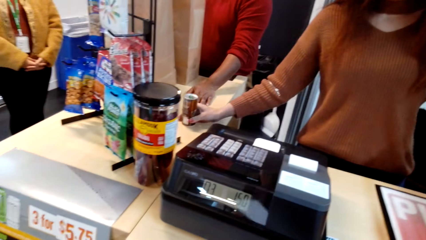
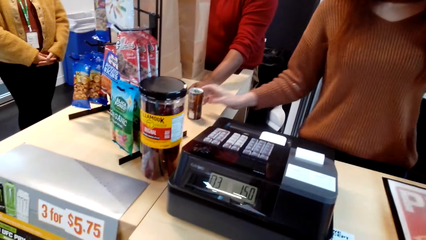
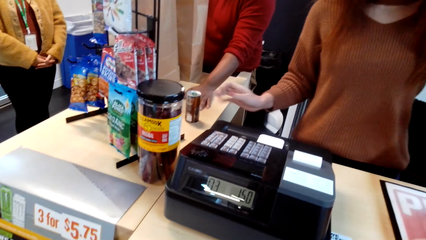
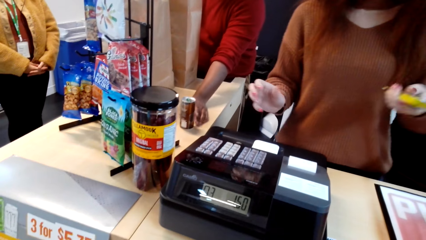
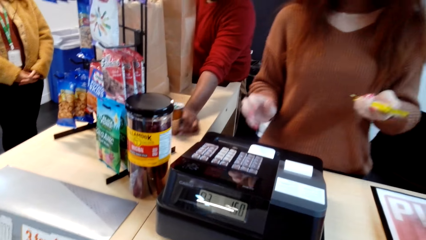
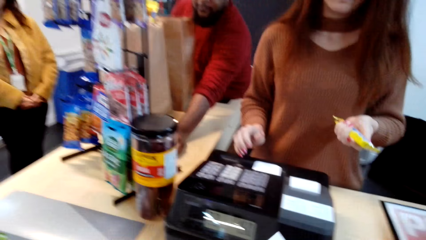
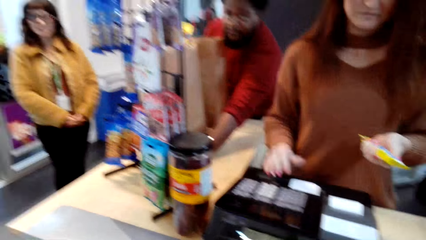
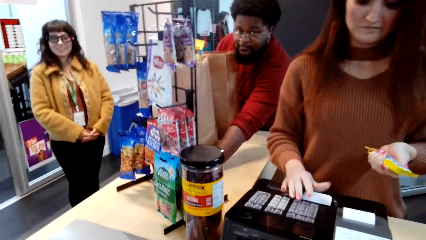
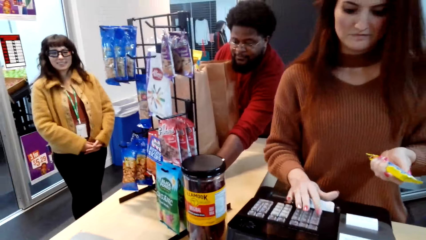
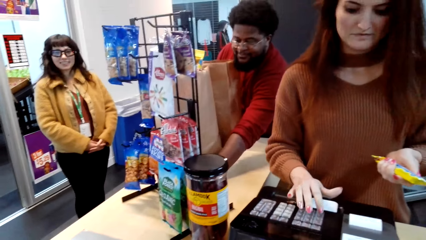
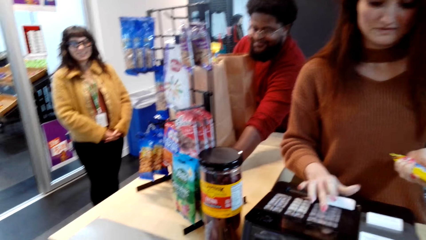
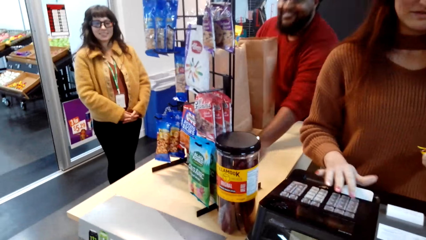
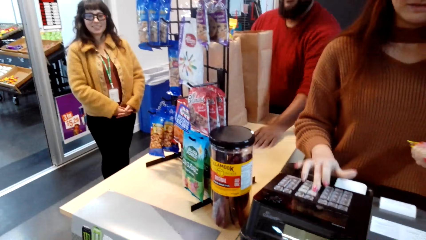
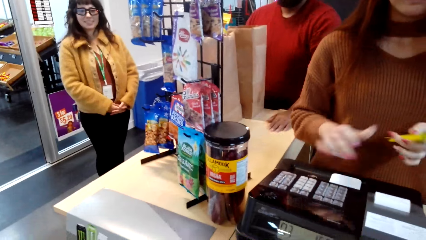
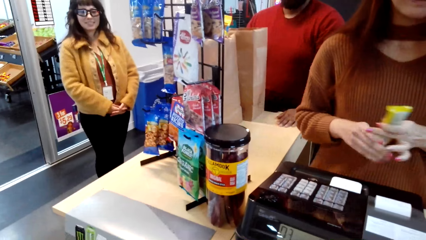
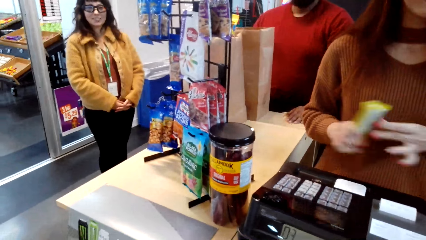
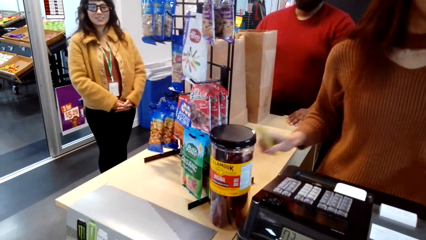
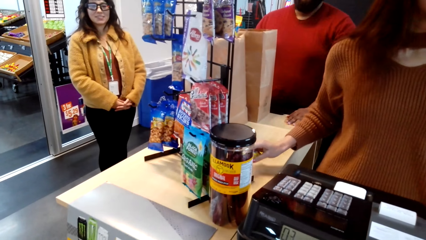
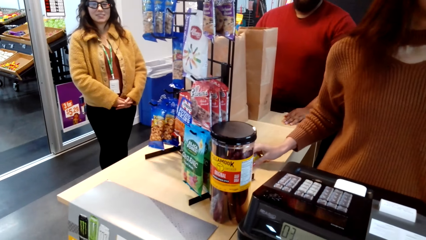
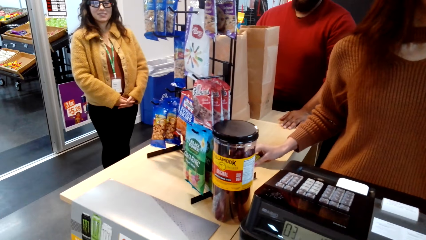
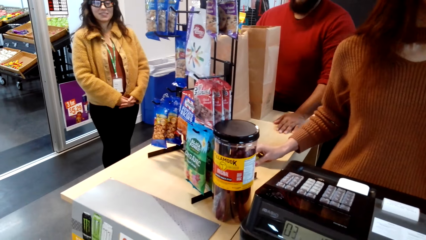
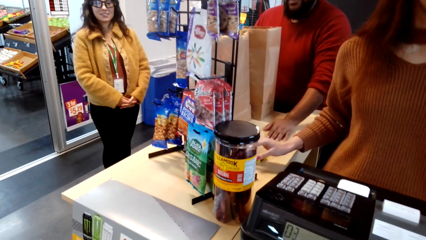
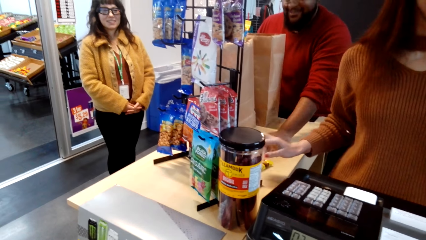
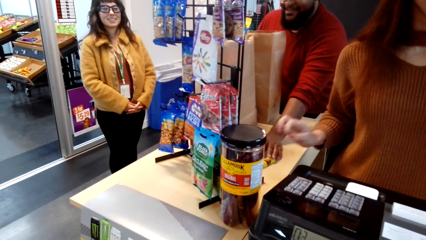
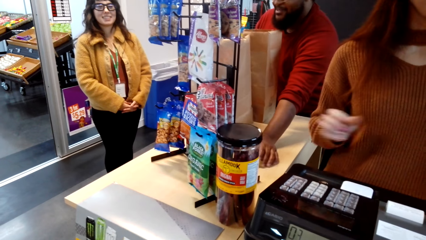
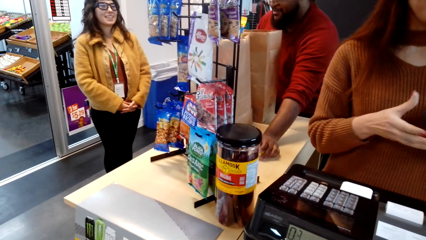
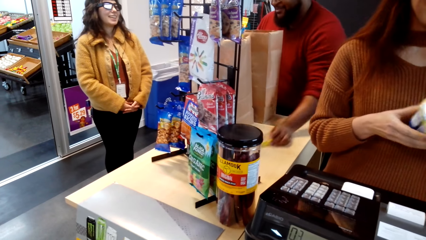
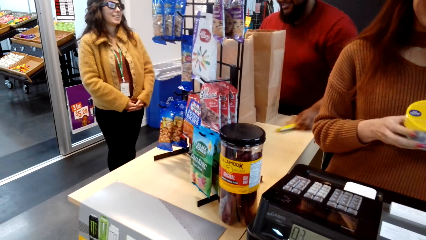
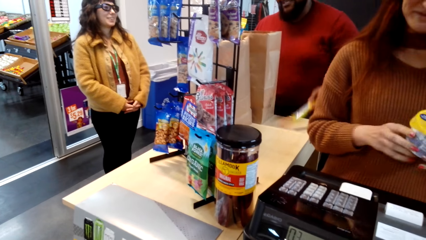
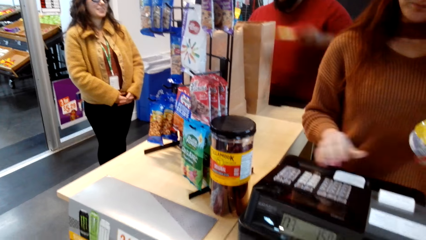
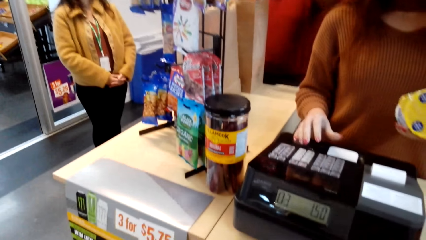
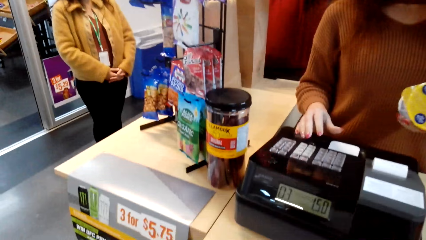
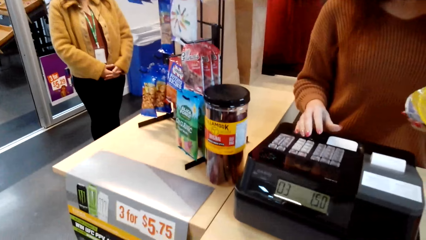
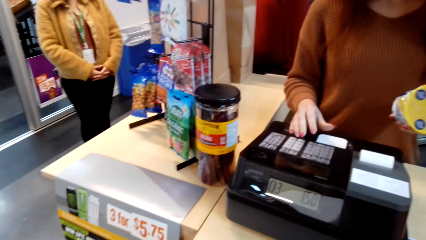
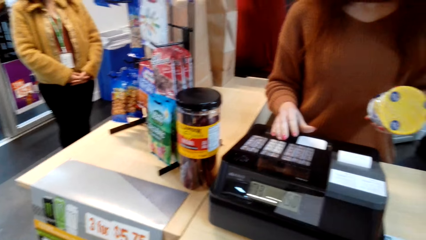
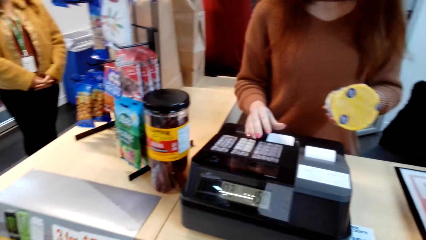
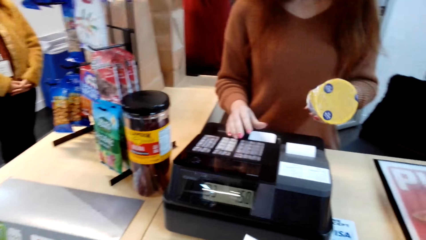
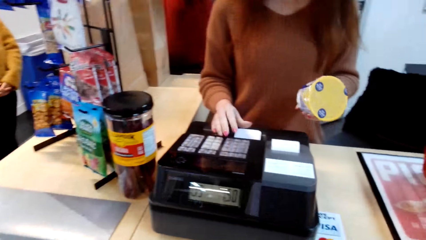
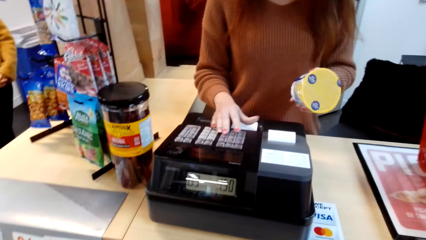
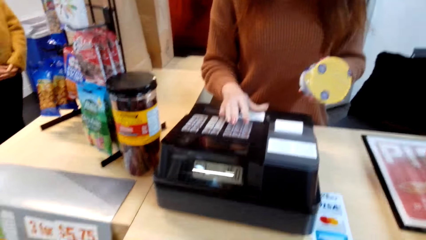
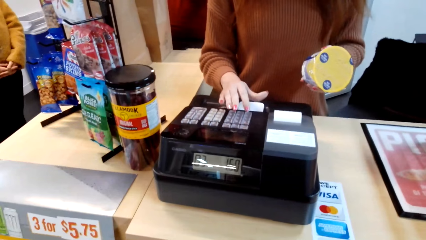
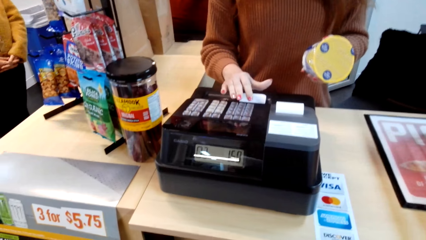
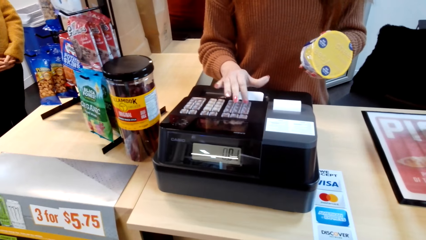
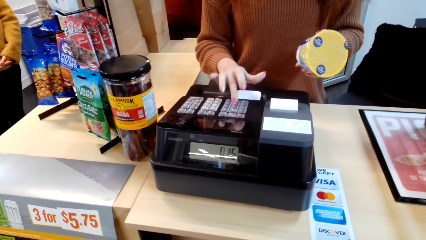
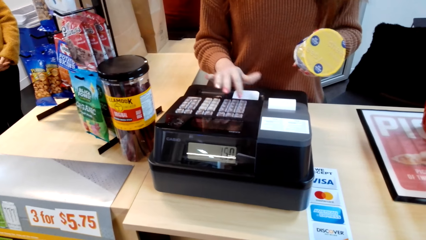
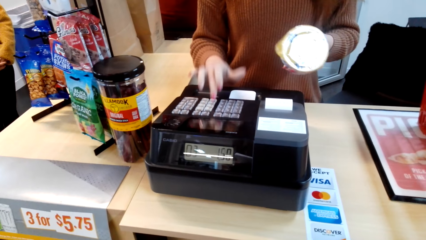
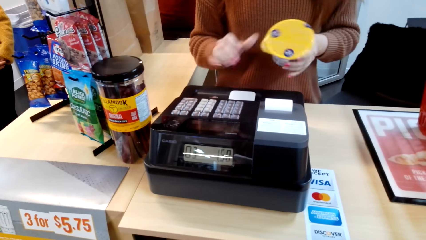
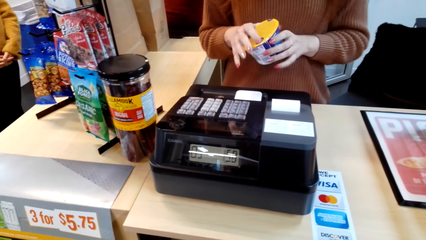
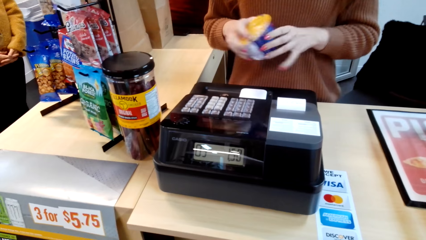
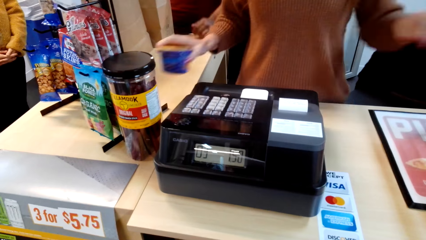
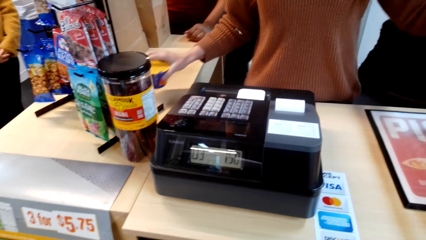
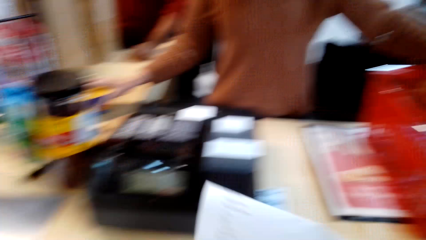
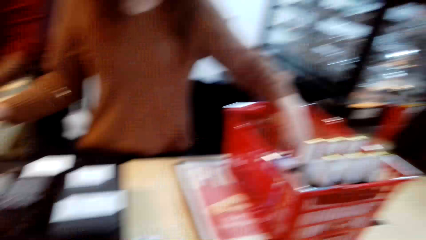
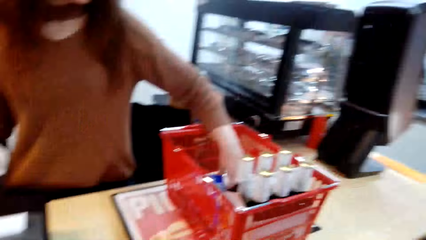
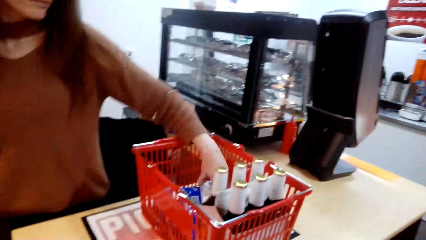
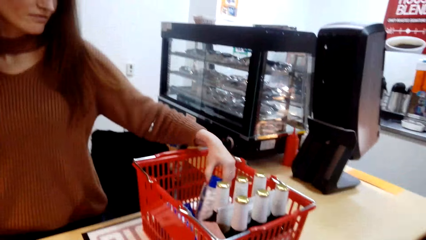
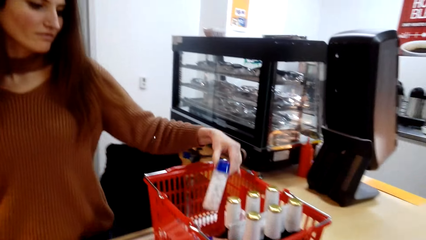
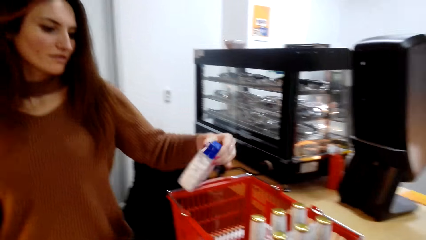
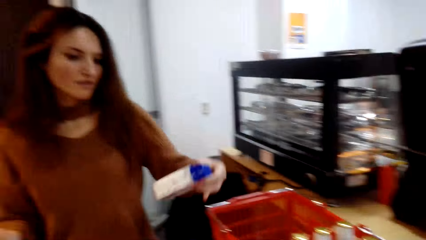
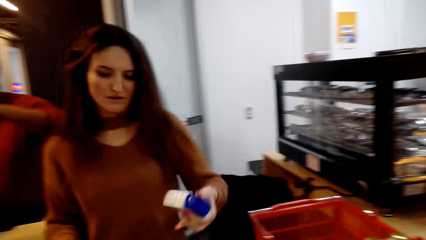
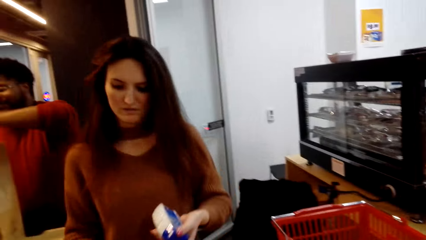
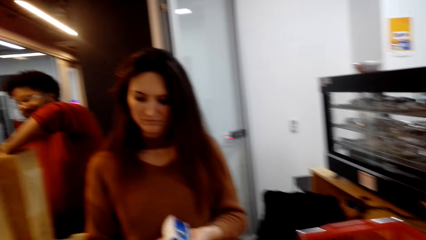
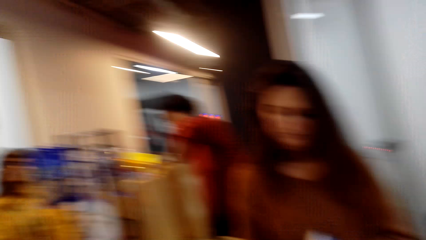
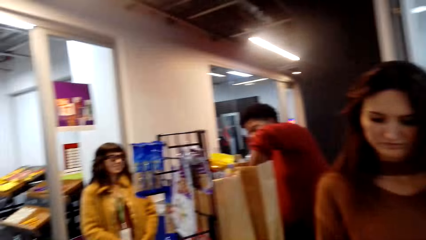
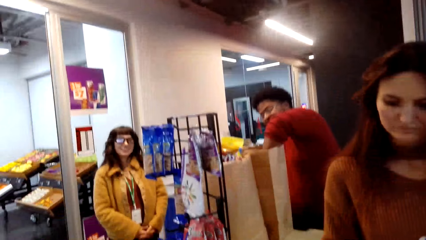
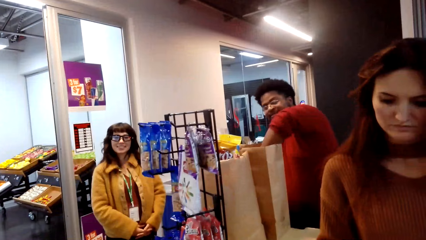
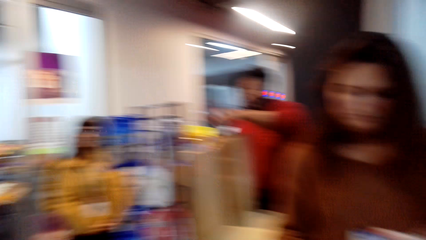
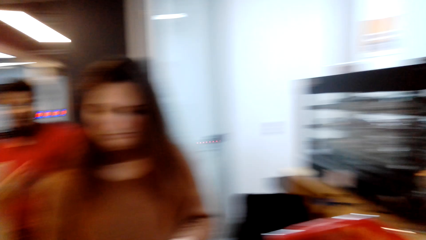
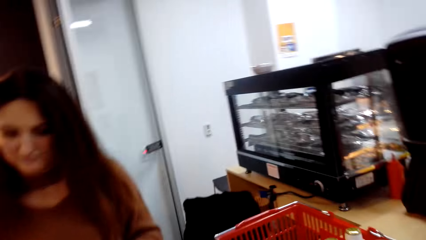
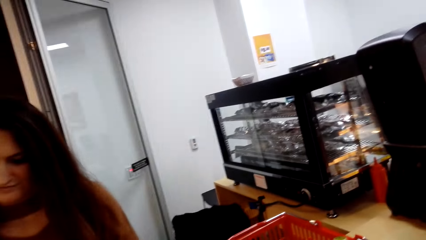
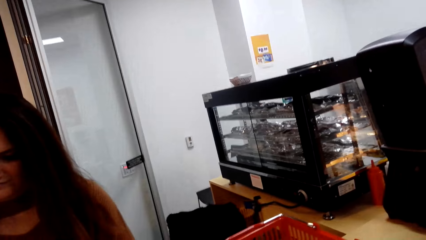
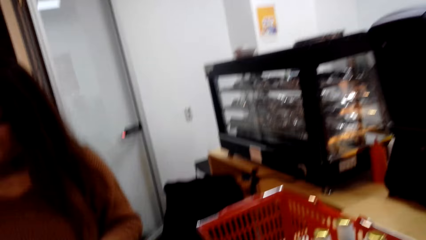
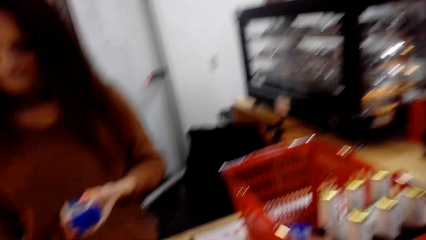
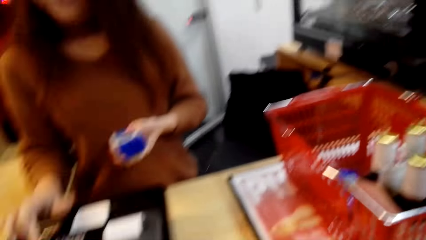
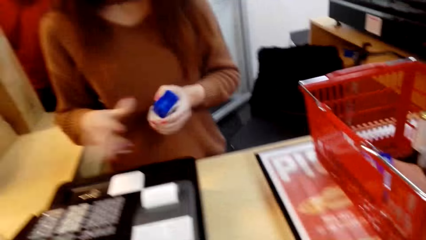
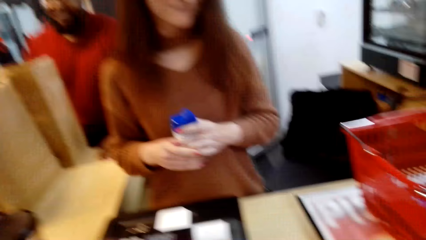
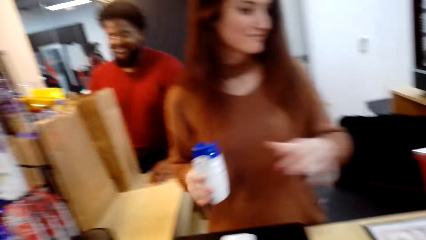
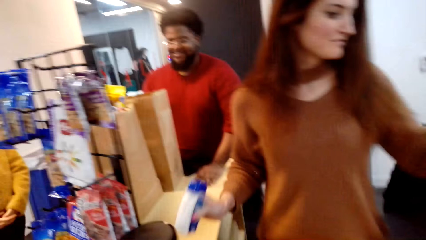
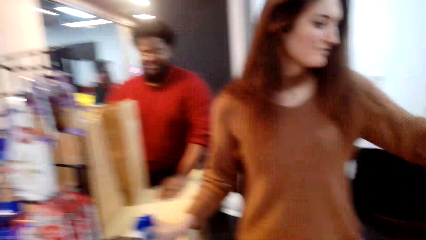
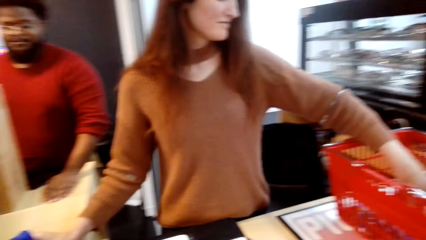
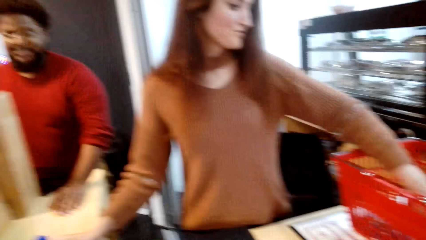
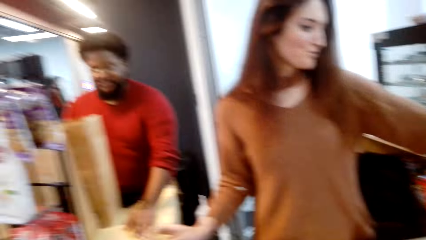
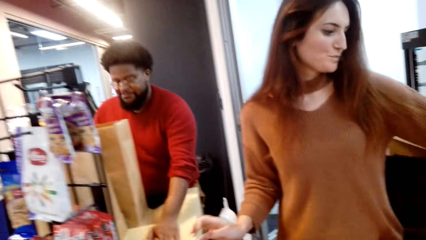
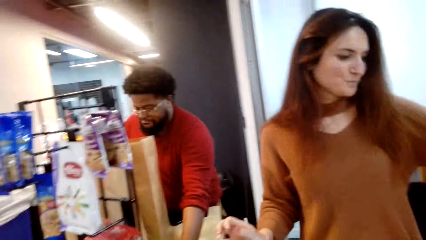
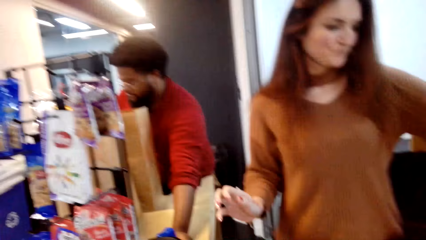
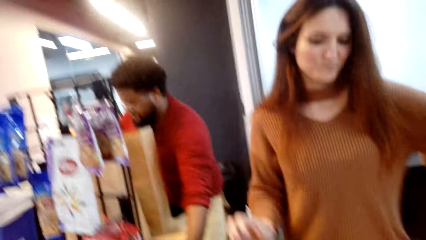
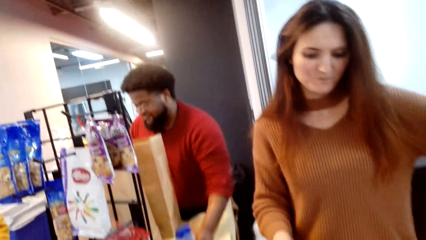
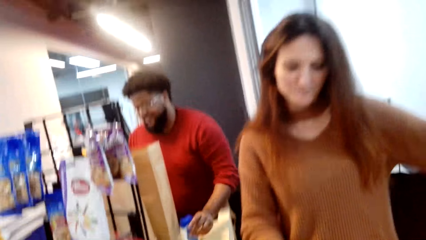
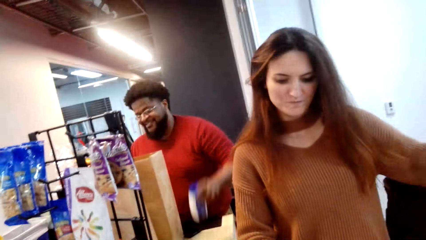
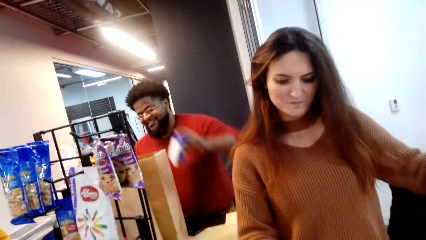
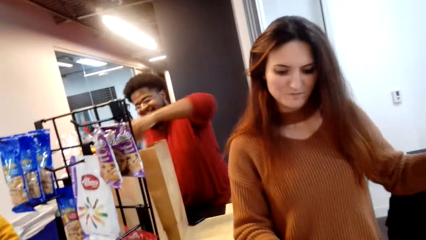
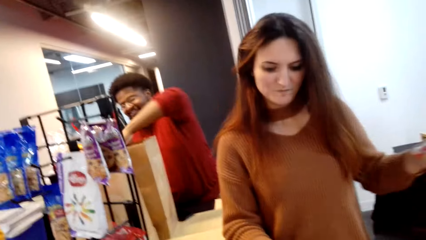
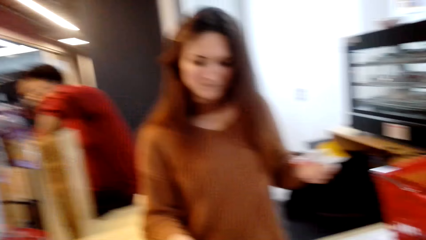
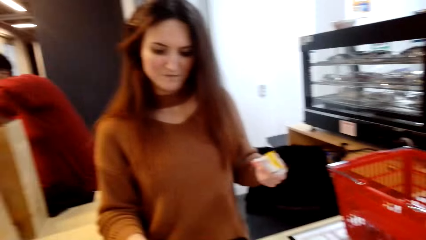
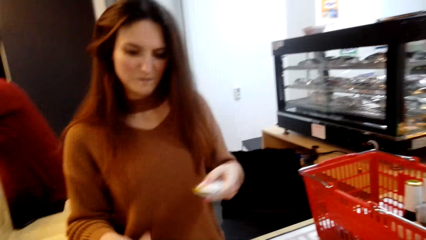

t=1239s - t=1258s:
The camera wearer talks to a person. Another person enters the prices of goods in the machine. The camera wearer talks to a person. They look around.
